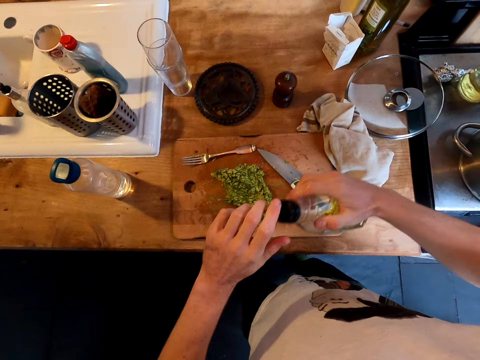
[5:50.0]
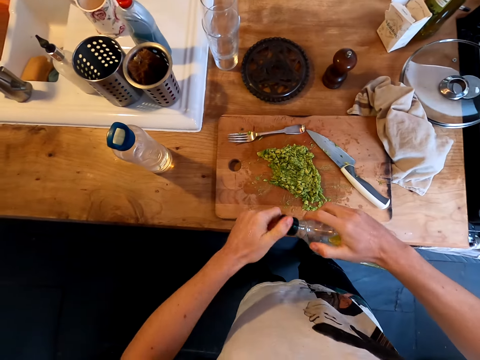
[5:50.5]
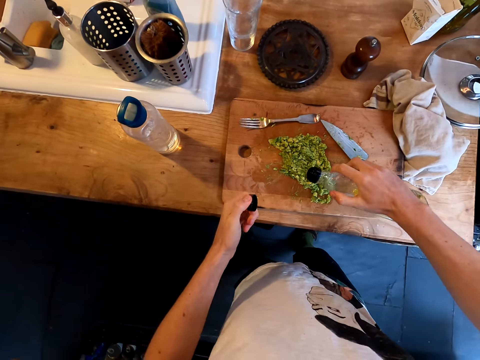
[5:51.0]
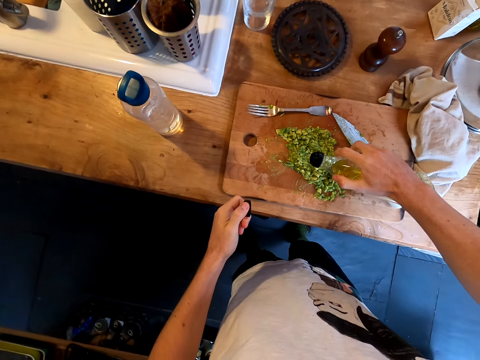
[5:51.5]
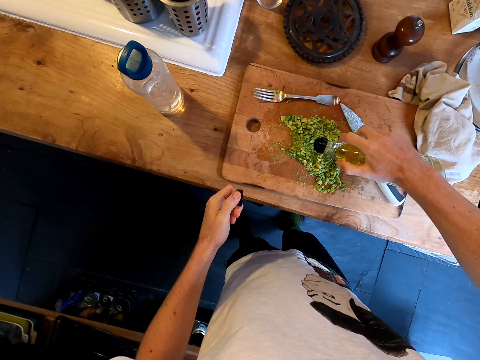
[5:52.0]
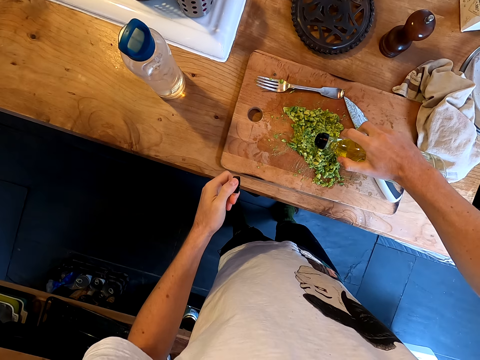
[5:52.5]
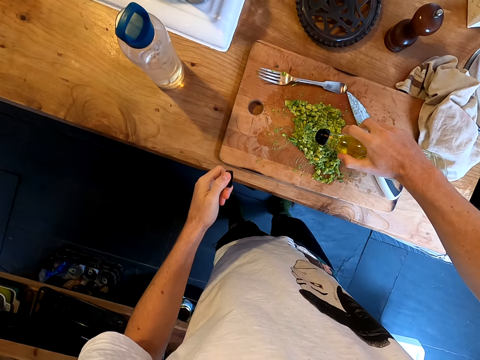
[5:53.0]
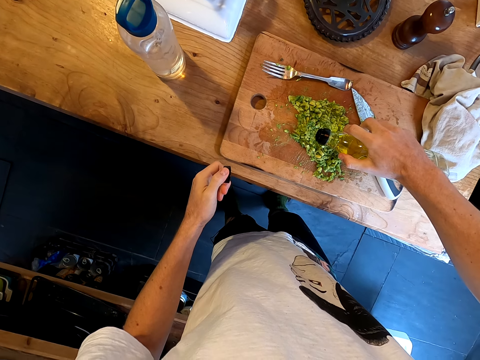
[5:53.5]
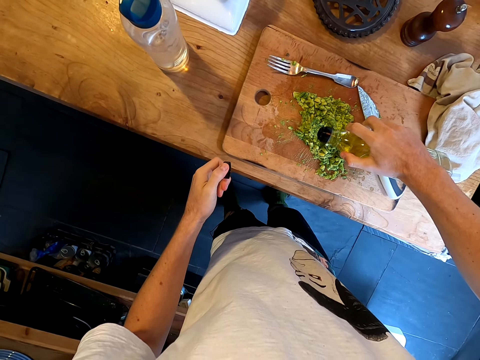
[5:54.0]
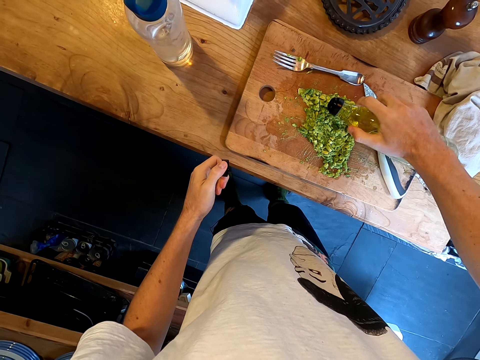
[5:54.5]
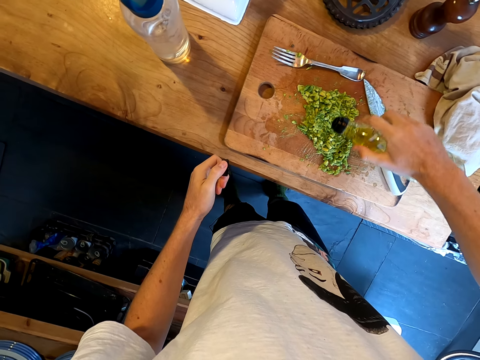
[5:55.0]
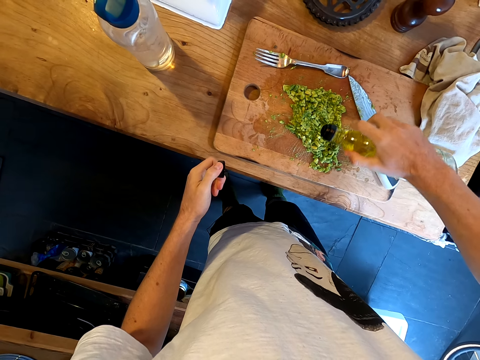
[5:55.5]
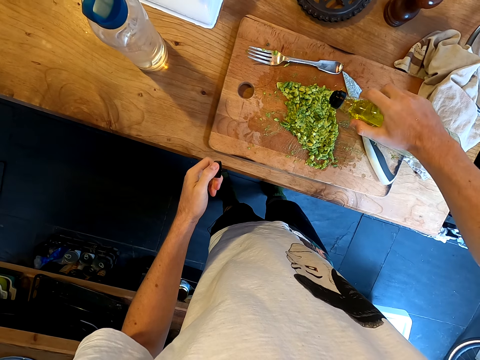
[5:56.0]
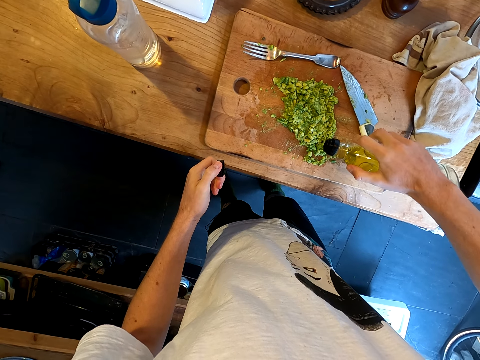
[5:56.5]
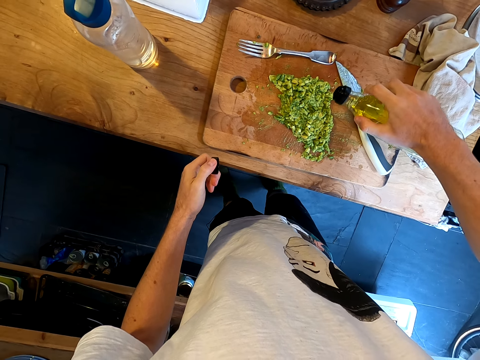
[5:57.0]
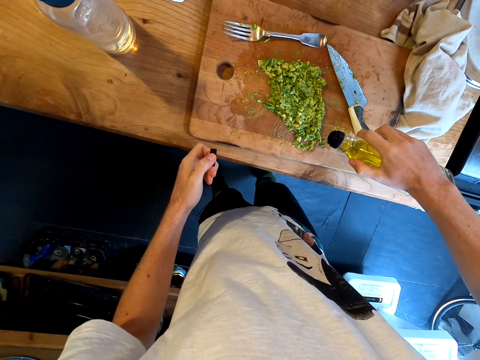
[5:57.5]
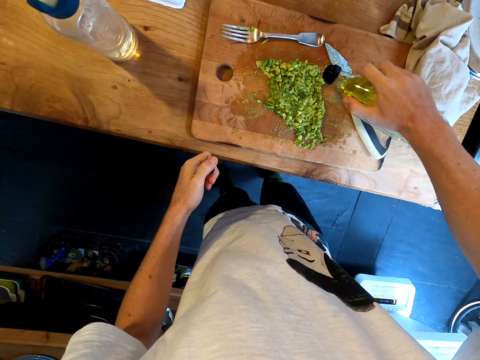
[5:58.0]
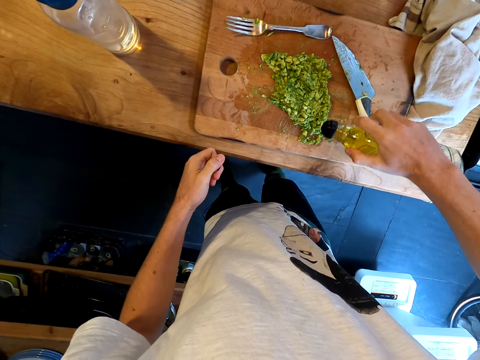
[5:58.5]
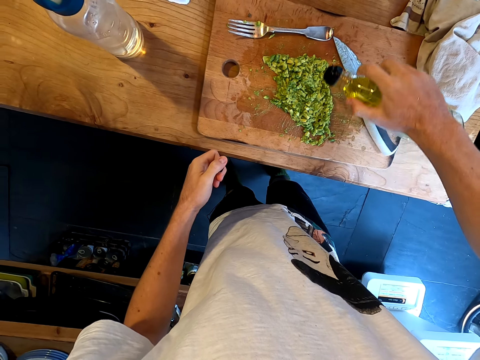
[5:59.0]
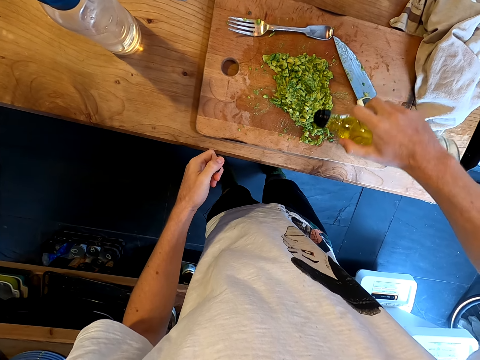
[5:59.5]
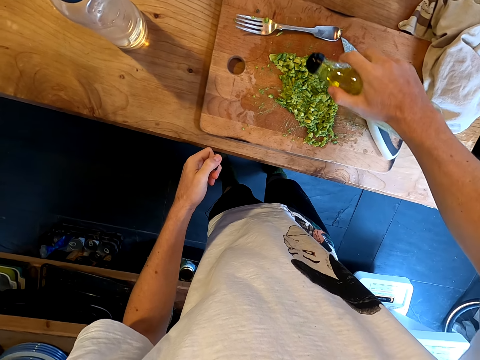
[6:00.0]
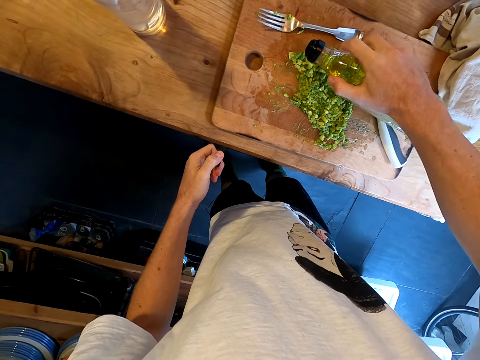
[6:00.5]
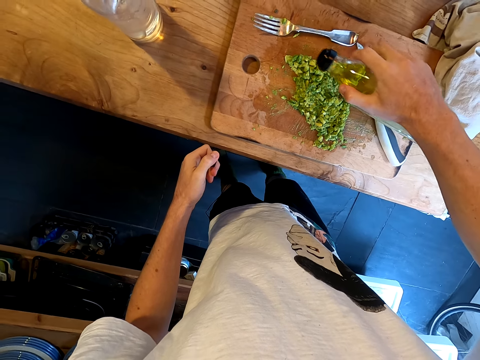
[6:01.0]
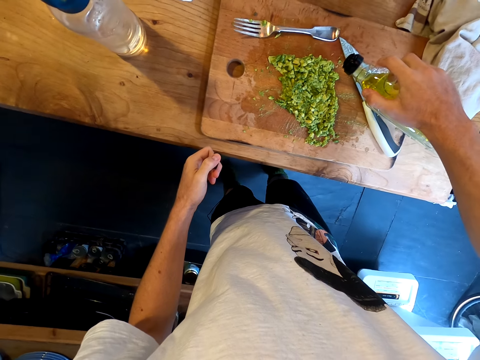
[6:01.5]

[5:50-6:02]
The camera wearer opens the bottle of oil. They add the oil in the avocado.

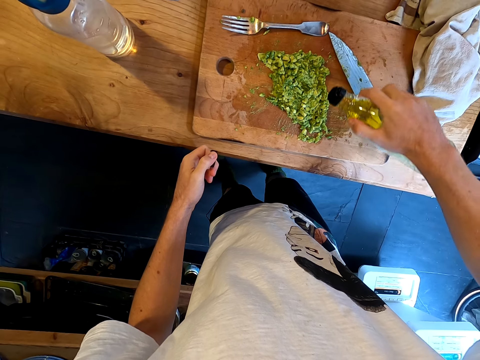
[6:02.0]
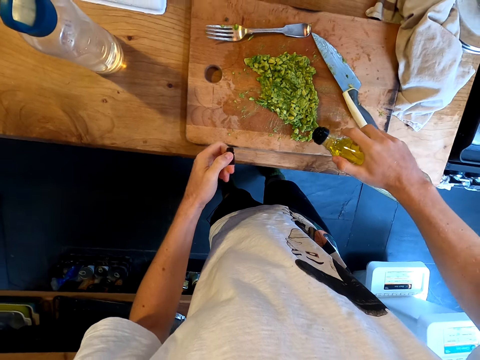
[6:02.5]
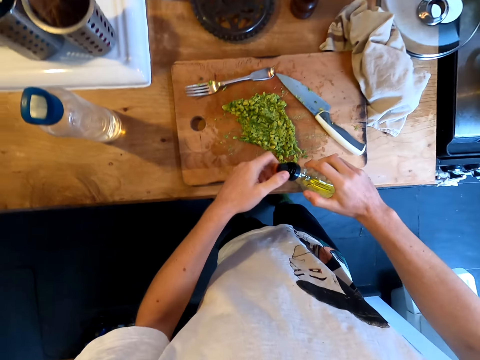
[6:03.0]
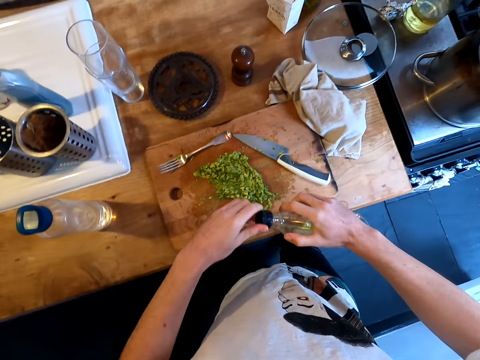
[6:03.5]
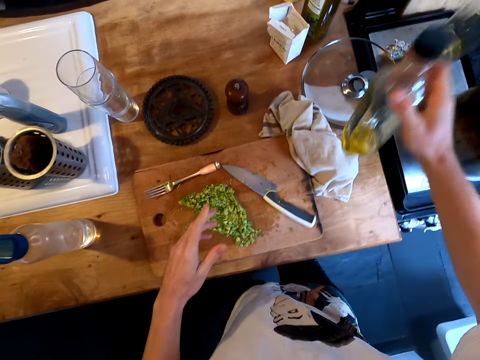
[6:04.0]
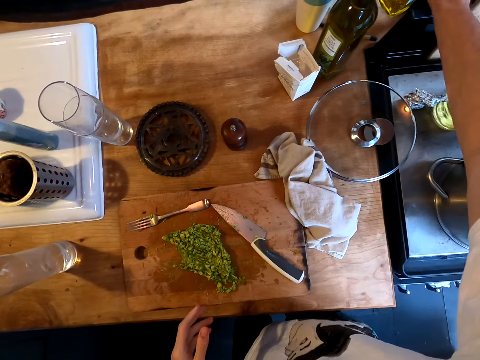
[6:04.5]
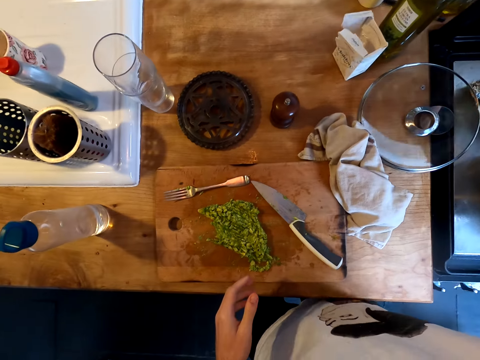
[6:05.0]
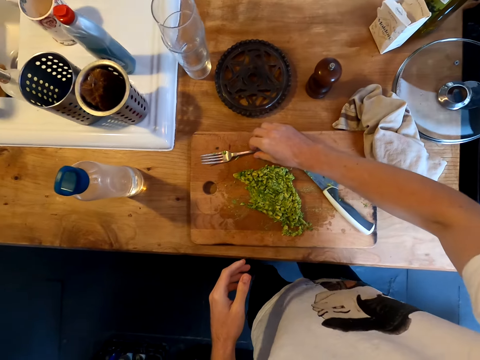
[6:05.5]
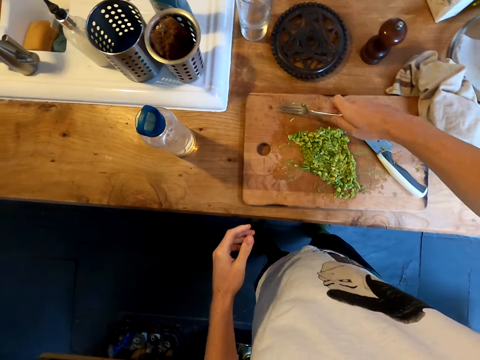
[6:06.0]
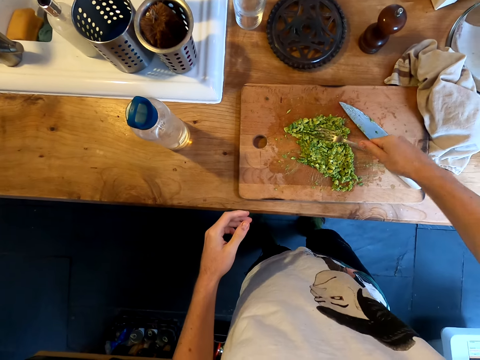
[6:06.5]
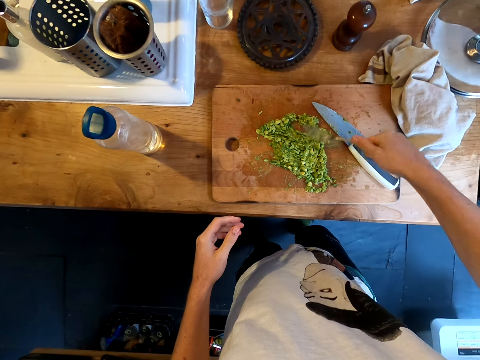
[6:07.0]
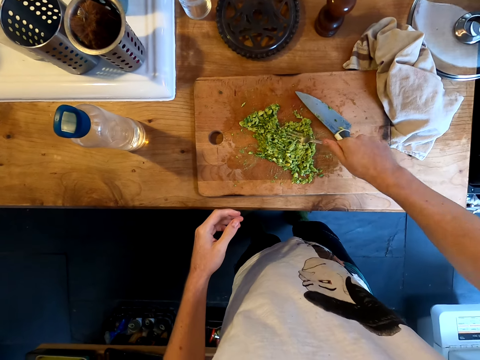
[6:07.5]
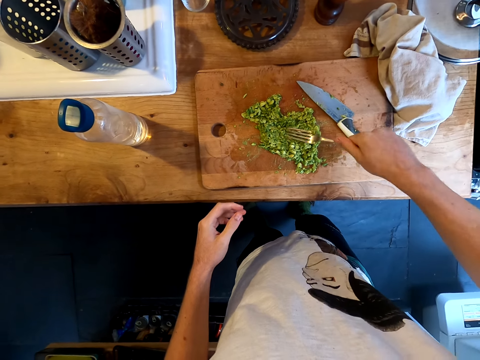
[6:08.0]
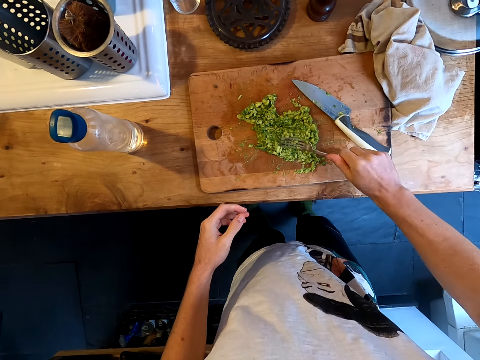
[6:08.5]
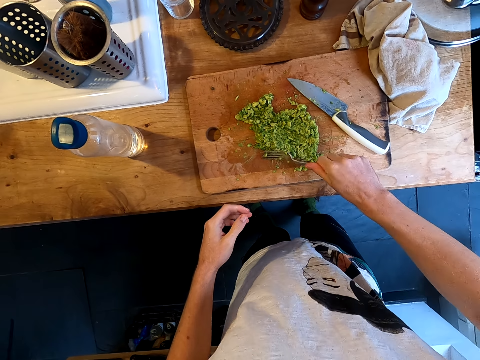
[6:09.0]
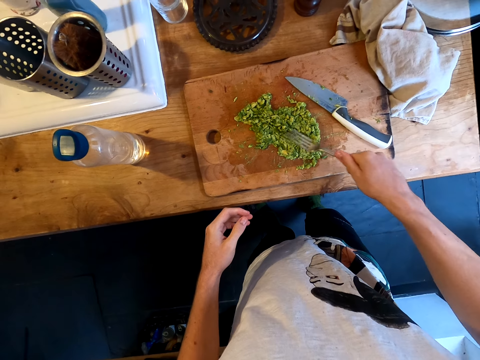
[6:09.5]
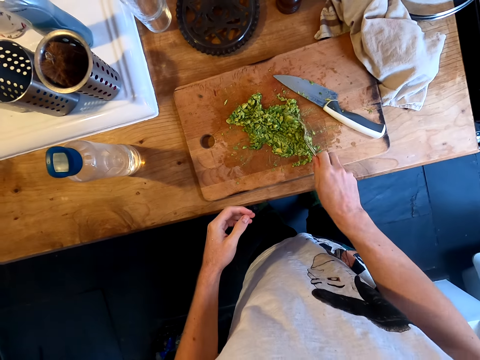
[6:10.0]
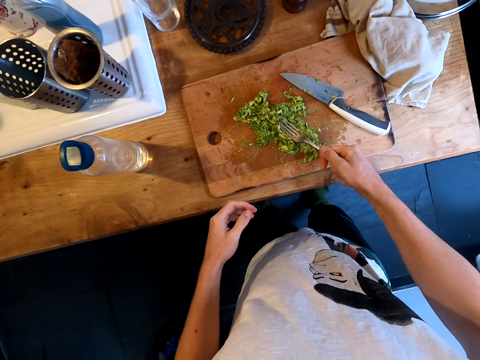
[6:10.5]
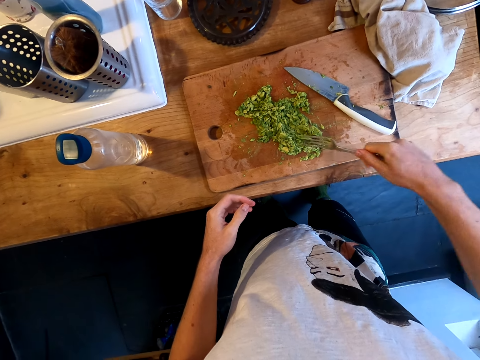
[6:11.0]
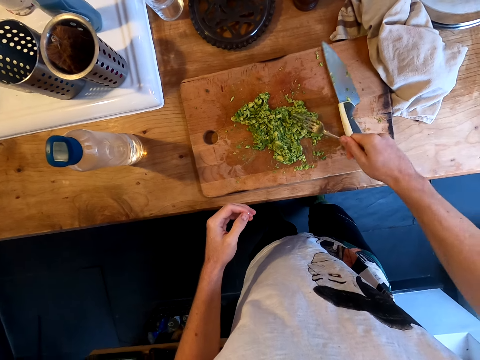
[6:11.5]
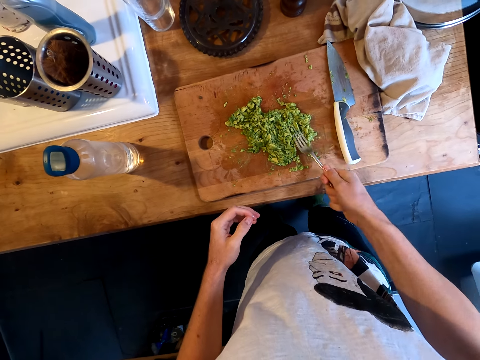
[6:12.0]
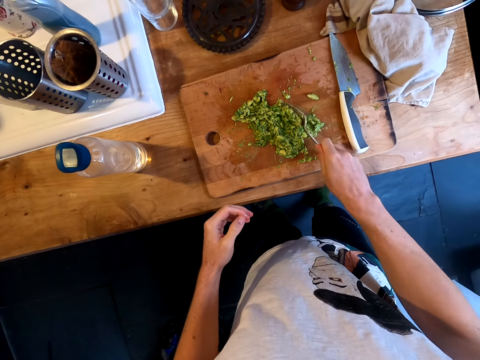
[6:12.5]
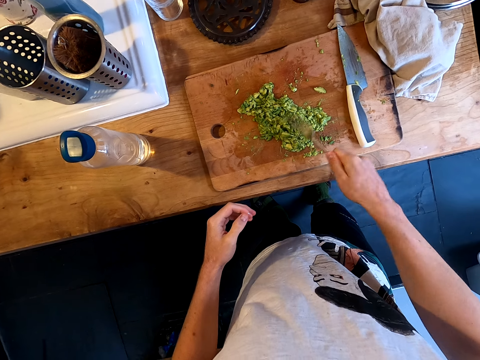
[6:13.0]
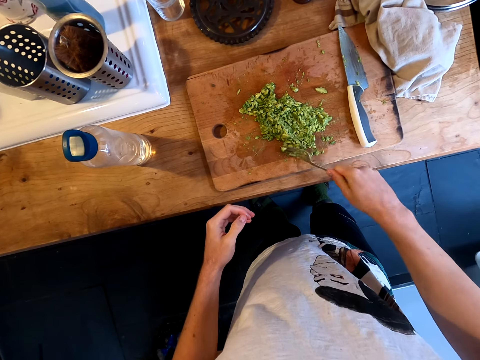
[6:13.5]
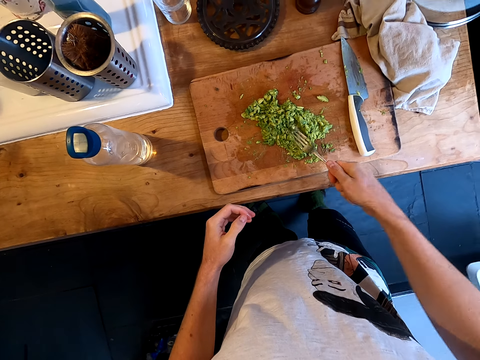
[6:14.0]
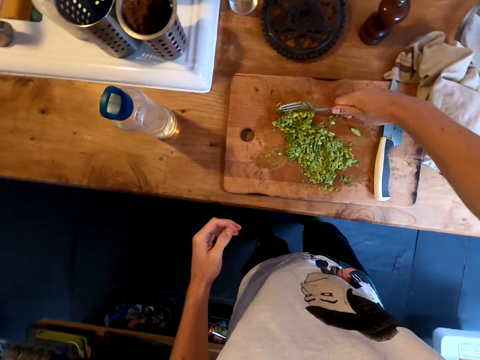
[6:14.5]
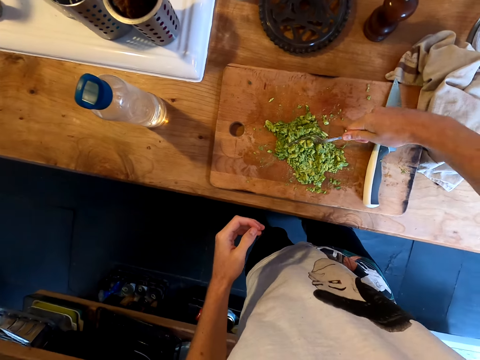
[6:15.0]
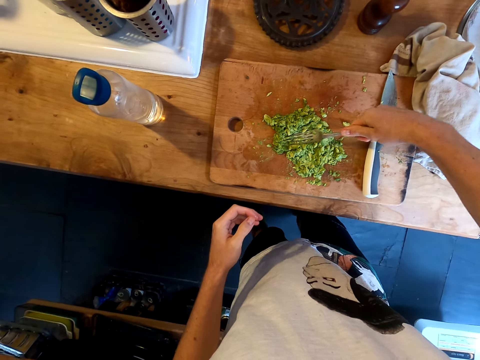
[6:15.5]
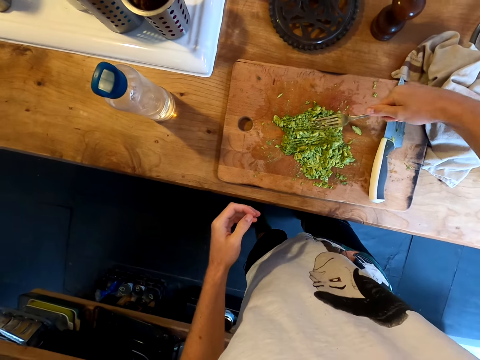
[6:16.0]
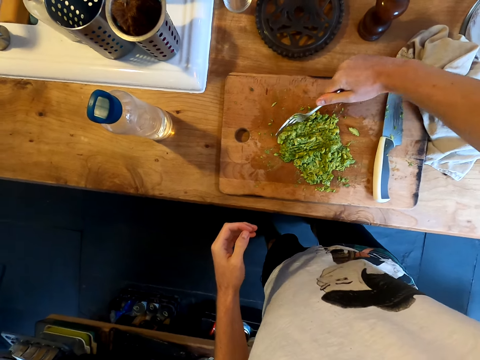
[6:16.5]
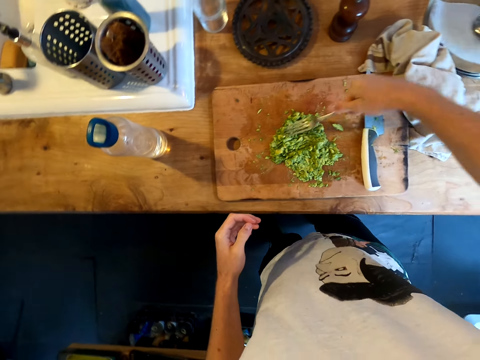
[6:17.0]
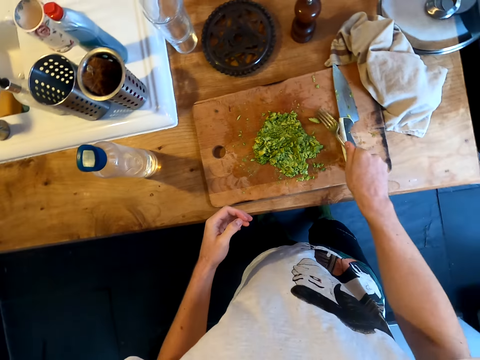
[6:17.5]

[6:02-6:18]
The camera wearer closes a bottle of oil. They return the bottle of oil on the countertop. They pick up a fork and smash an avocado with the fork.
